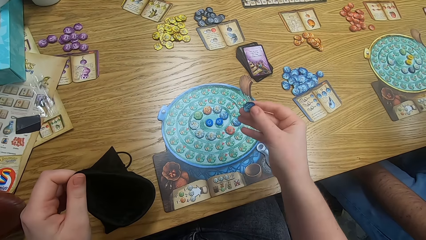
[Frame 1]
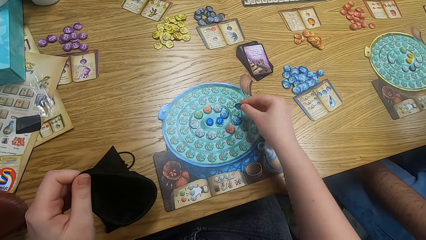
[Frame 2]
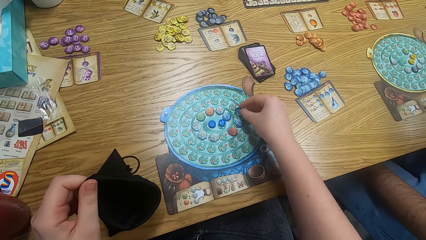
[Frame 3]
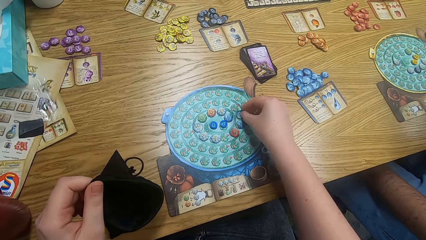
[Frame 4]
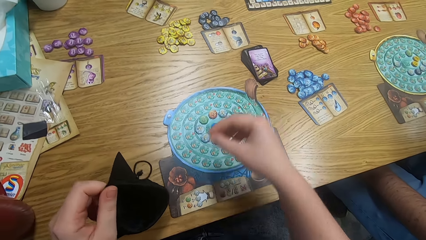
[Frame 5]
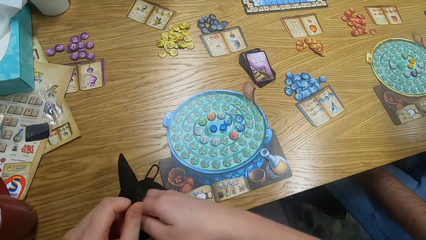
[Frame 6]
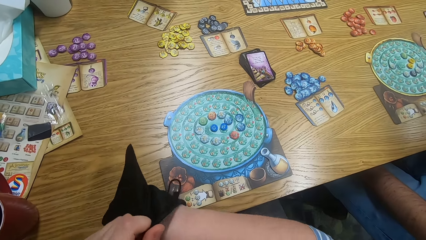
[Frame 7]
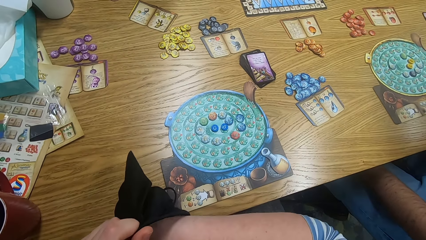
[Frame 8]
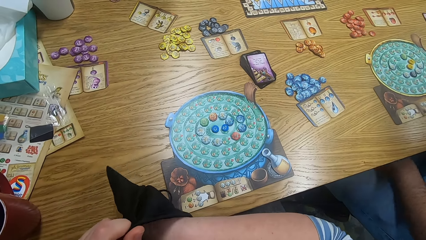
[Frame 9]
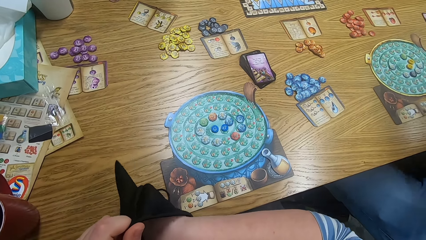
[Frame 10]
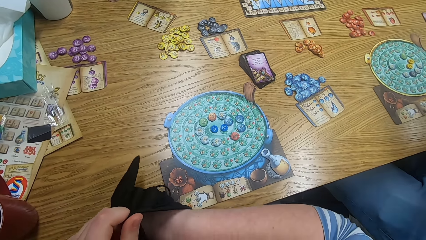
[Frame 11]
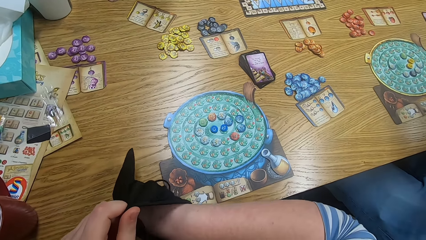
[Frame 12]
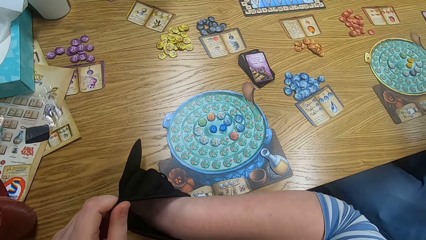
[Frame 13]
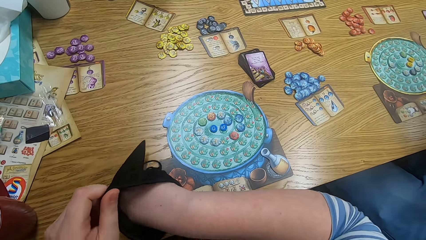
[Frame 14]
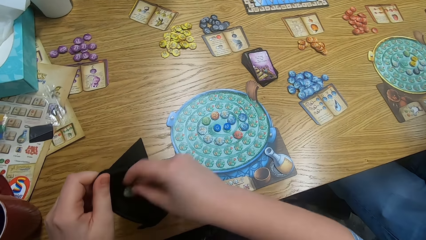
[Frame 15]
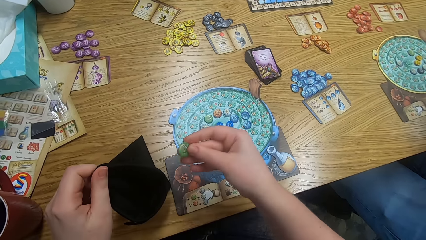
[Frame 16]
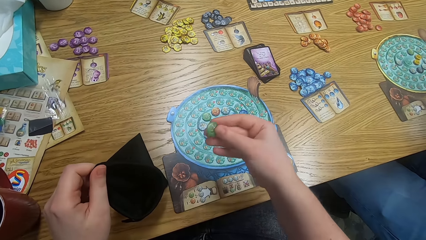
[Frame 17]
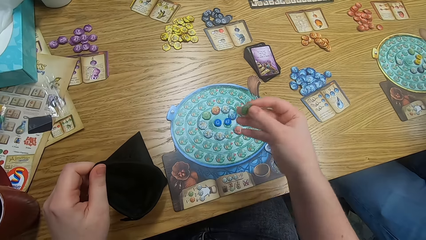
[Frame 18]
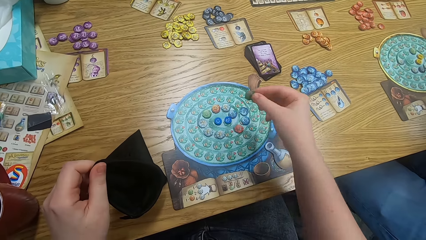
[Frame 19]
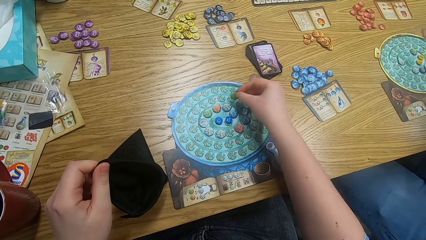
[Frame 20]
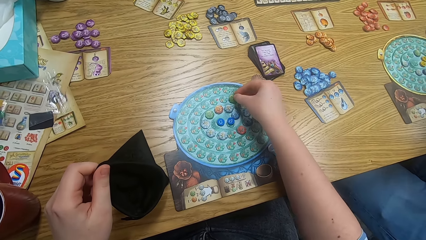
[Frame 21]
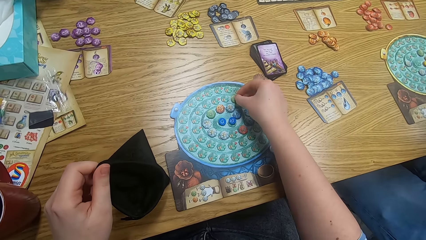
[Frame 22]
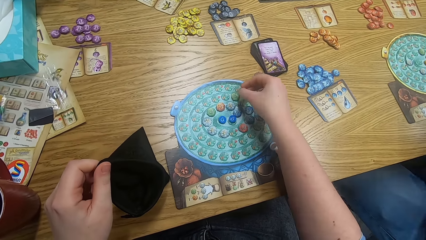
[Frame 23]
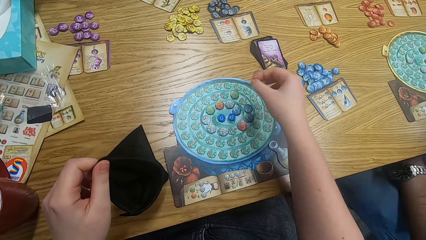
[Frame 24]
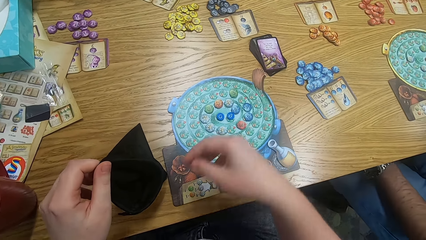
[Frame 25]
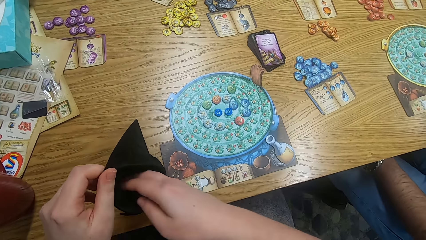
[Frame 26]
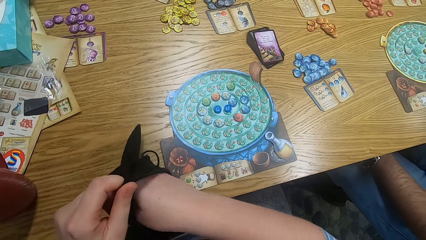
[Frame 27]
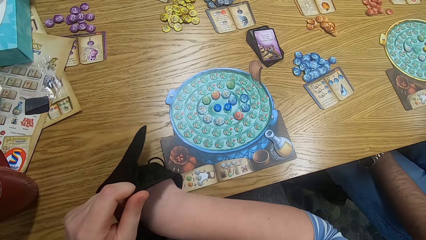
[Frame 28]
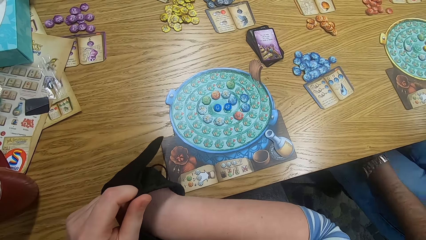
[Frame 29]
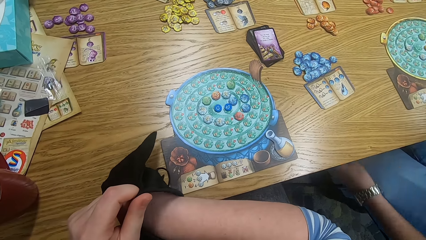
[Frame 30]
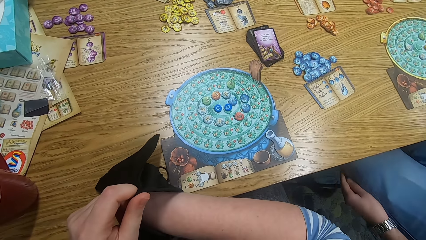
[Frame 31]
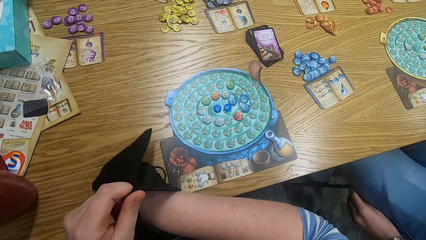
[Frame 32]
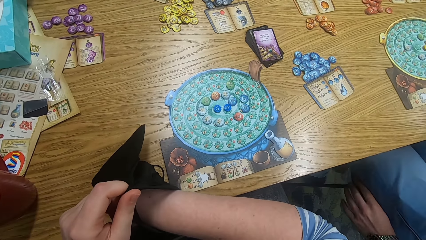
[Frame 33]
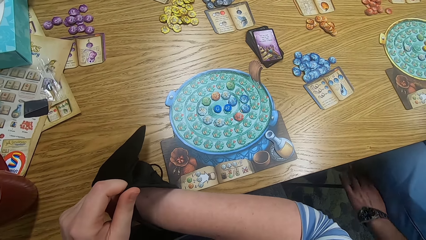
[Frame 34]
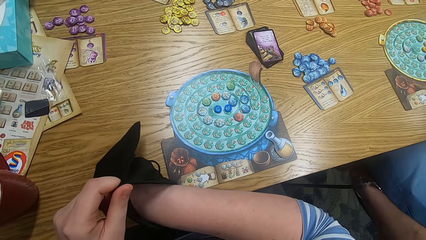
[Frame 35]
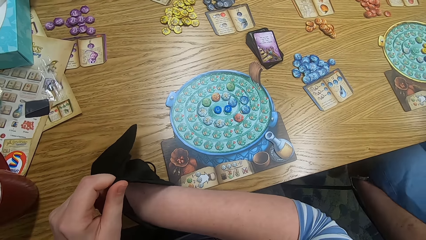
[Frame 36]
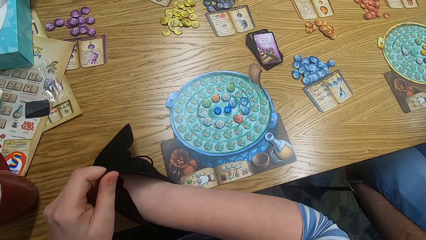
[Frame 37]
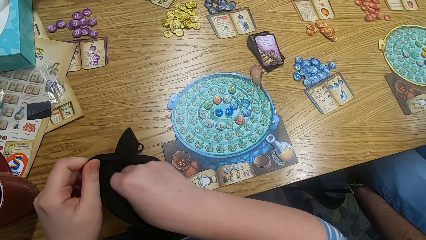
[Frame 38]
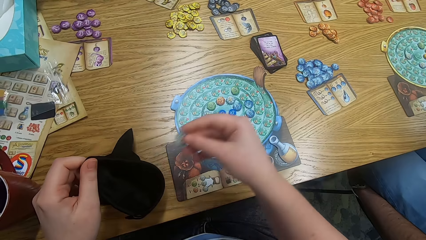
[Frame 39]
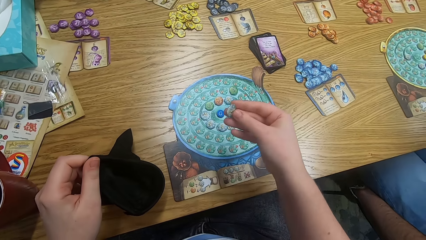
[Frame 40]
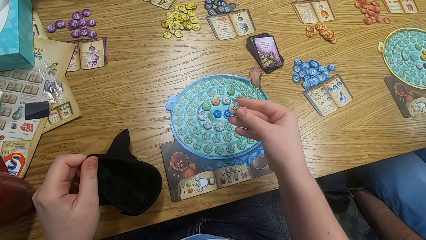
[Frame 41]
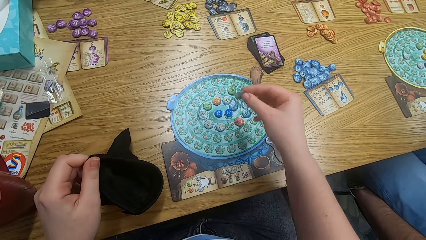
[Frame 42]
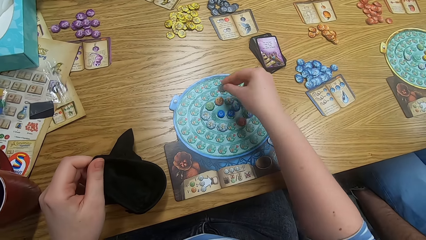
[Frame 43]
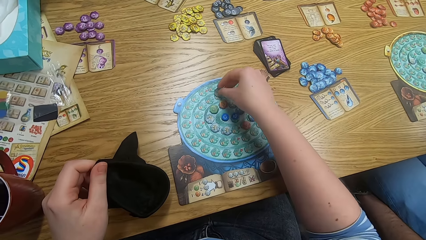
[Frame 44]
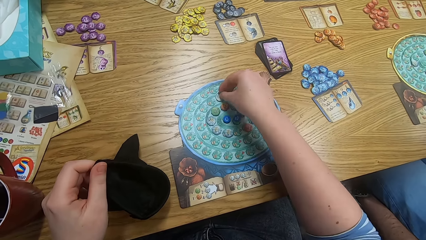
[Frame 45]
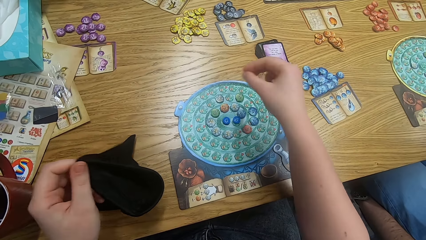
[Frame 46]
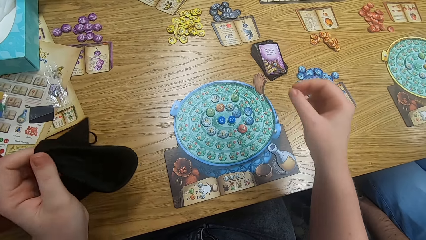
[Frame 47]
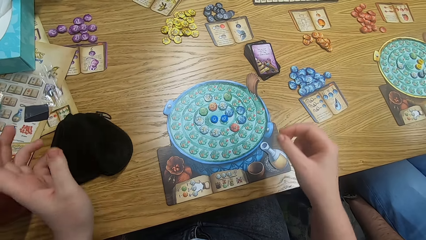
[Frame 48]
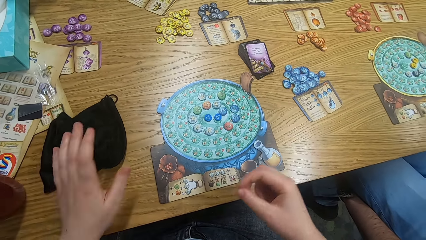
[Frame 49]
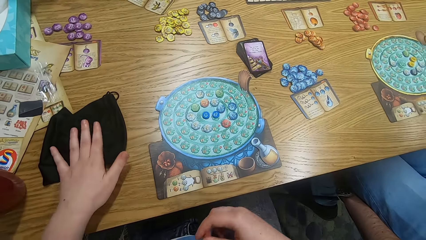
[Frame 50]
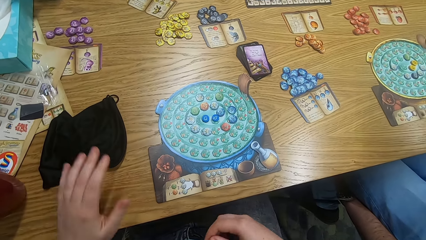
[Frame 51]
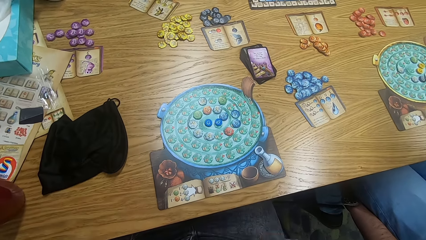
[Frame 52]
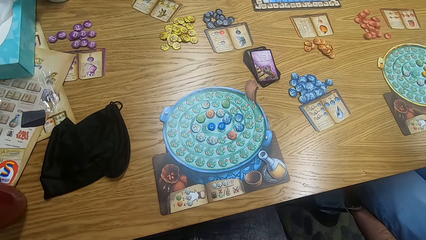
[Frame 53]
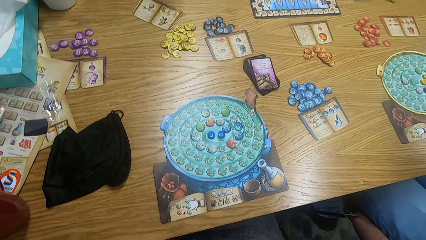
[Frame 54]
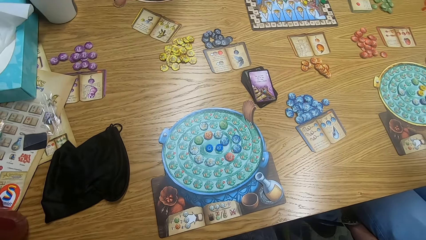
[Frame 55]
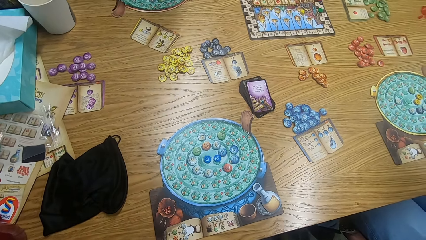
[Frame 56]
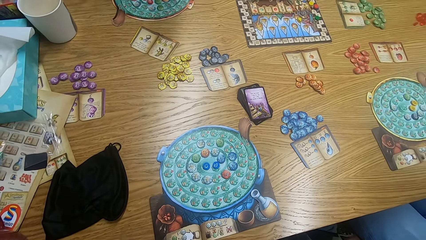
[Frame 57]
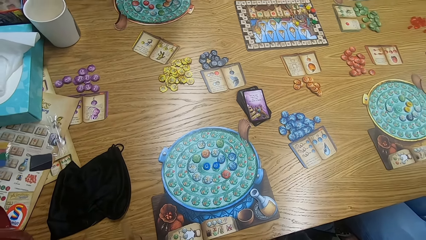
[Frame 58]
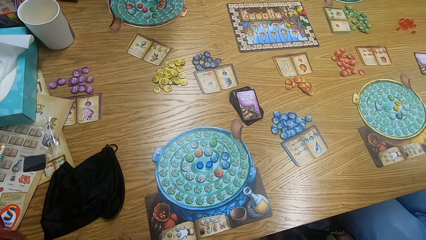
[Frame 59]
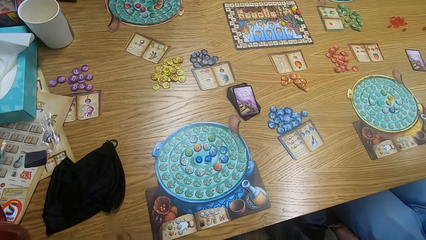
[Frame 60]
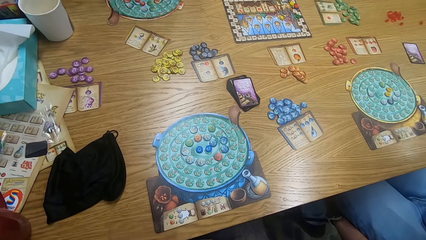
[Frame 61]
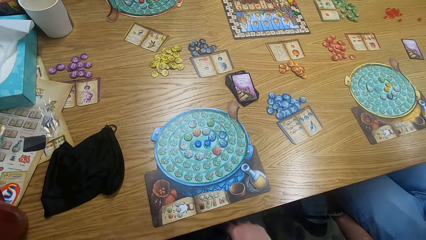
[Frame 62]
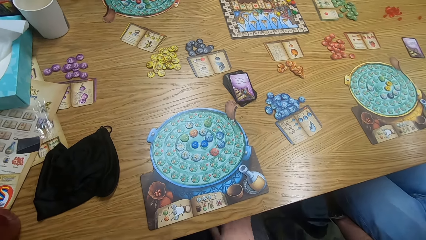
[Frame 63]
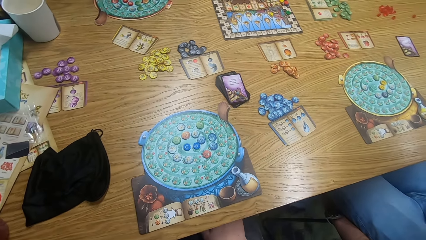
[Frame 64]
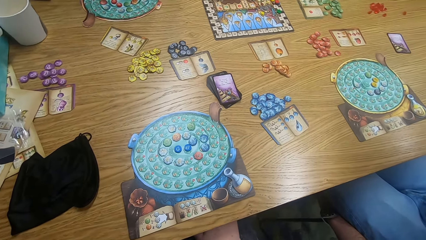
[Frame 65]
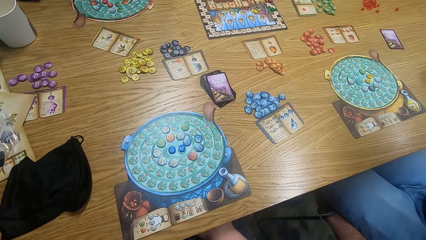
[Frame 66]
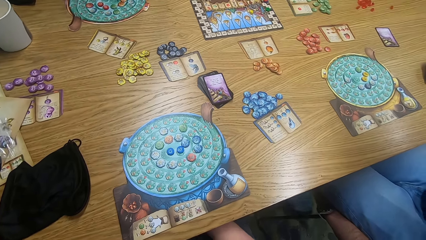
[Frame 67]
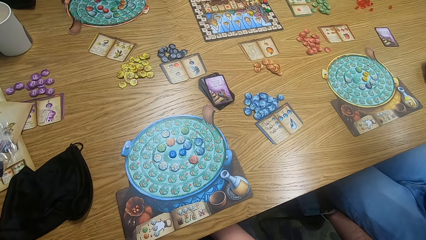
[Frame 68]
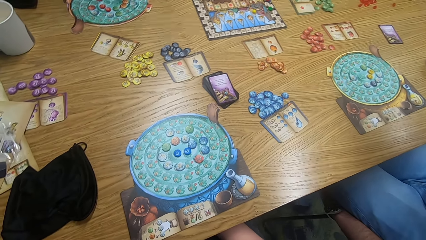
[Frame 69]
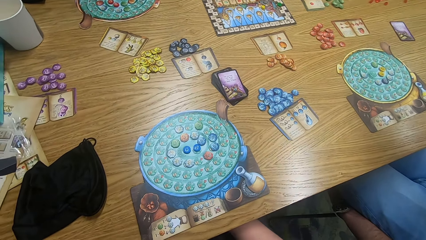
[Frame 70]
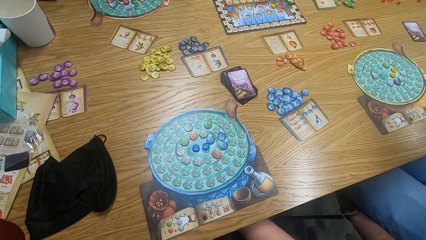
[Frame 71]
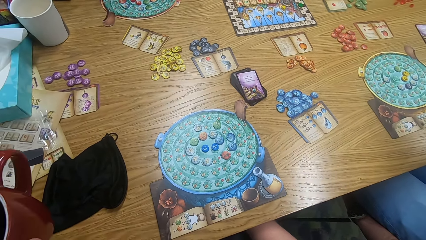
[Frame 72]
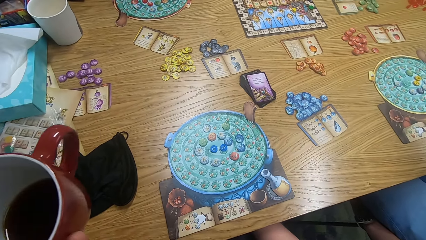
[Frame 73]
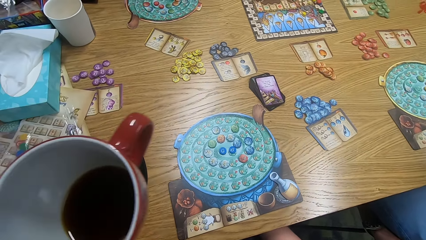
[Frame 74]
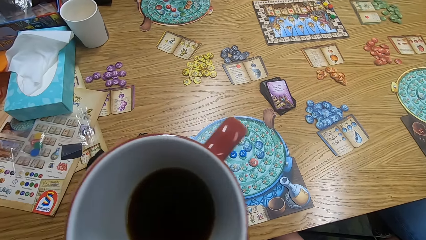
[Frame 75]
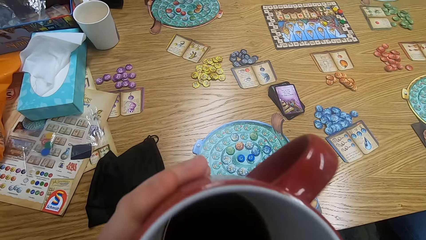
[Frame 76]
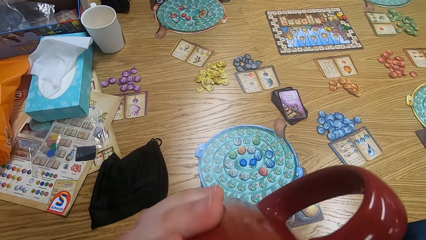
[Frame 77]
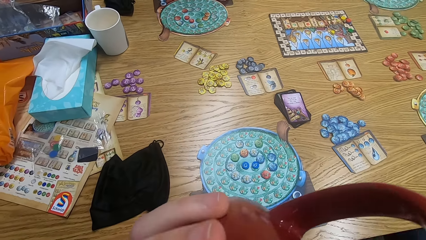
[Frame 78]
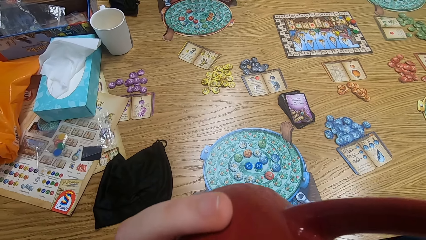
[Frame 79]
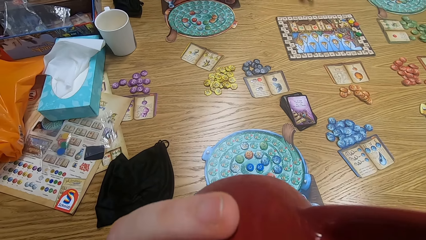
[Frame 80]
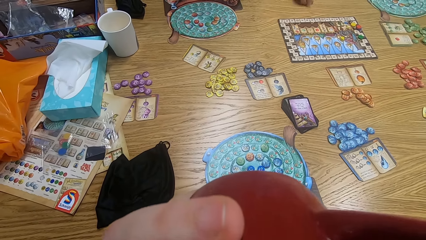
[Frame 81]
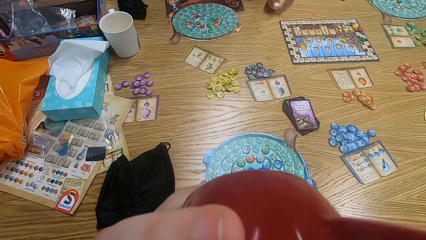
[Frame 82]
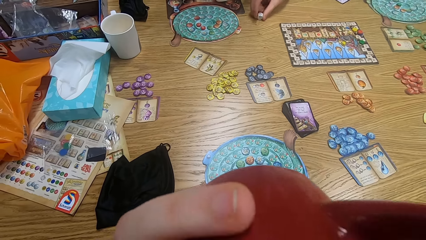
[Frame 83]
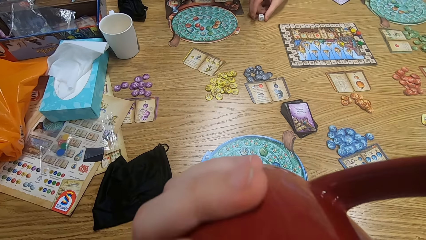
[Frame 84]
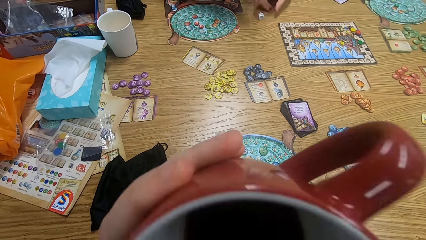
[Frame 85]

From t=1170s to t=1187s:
The camera wearer puts the tile on the game board. They play the game. A man moves hands. The camera wearer drops the bag on the table. They look around. They look around again. The man moves the leg. The camera wearer drinks coffee from the cup.
